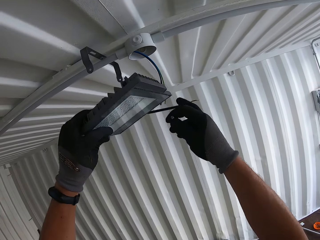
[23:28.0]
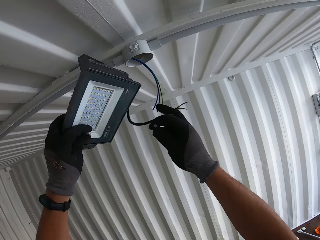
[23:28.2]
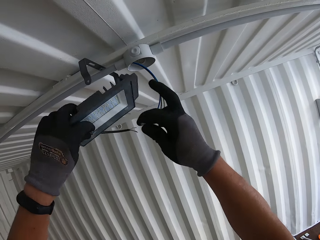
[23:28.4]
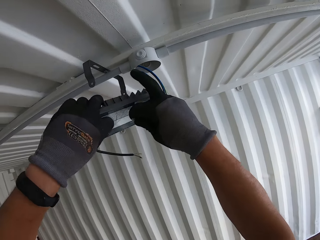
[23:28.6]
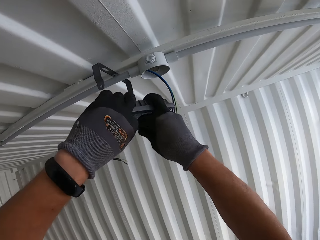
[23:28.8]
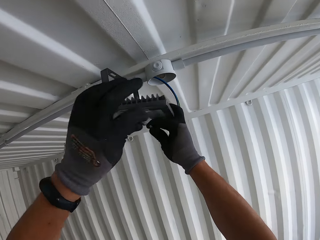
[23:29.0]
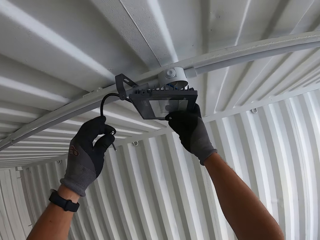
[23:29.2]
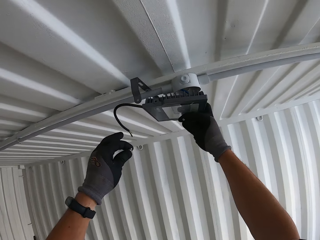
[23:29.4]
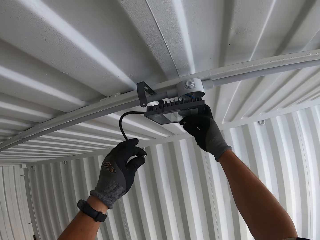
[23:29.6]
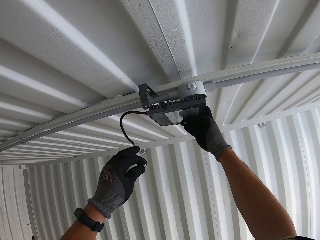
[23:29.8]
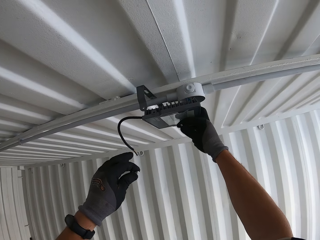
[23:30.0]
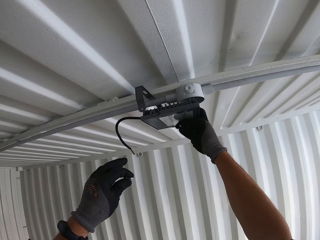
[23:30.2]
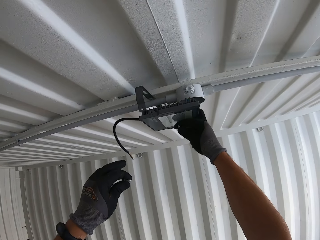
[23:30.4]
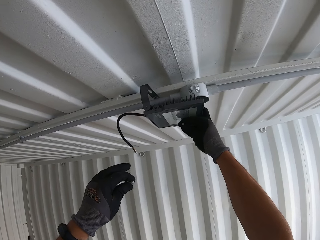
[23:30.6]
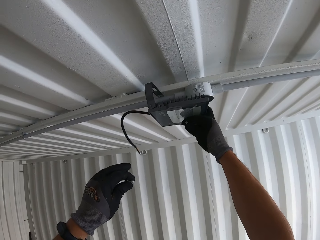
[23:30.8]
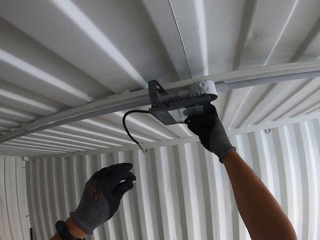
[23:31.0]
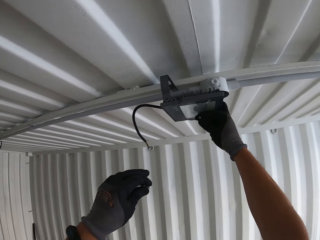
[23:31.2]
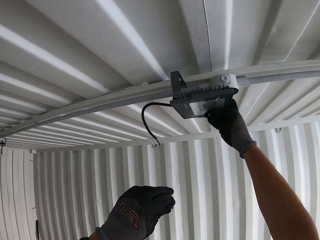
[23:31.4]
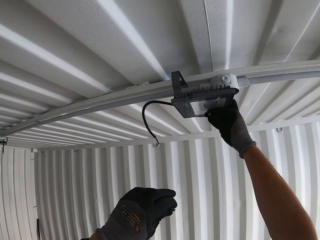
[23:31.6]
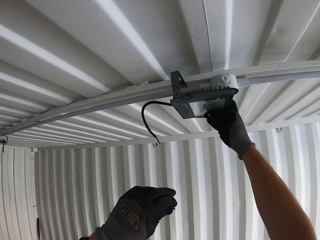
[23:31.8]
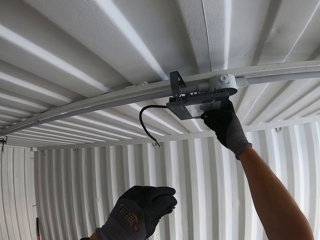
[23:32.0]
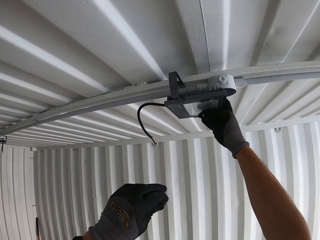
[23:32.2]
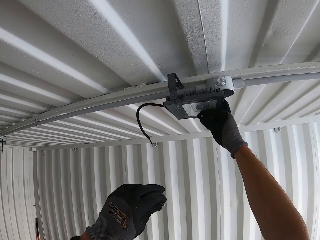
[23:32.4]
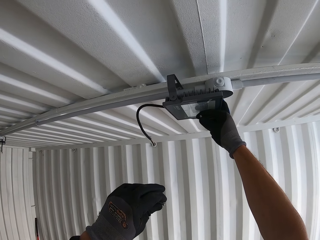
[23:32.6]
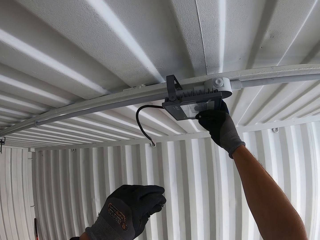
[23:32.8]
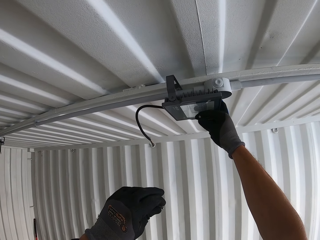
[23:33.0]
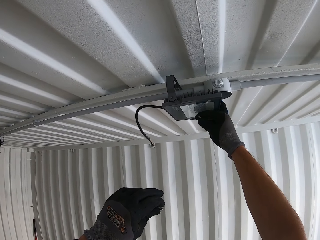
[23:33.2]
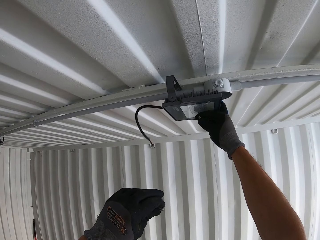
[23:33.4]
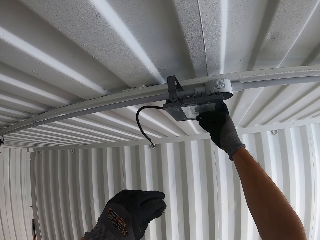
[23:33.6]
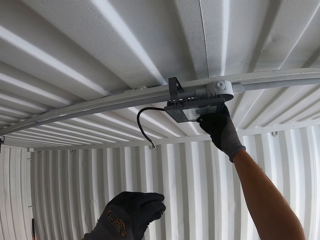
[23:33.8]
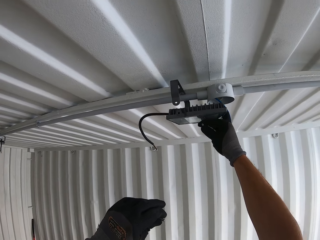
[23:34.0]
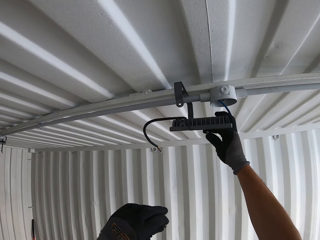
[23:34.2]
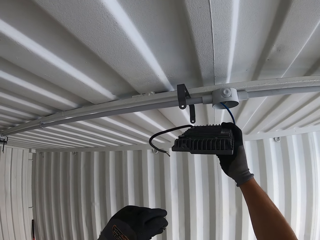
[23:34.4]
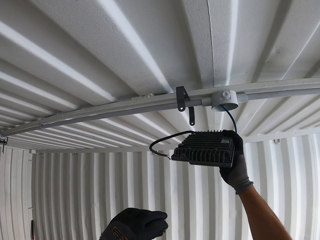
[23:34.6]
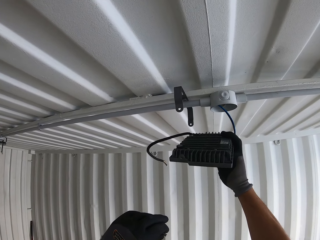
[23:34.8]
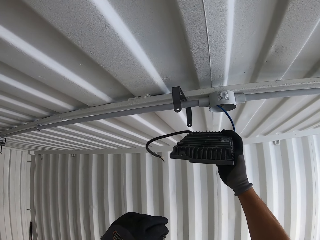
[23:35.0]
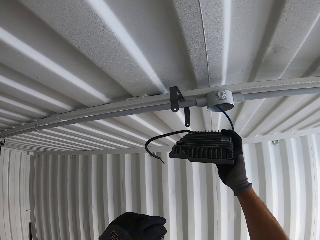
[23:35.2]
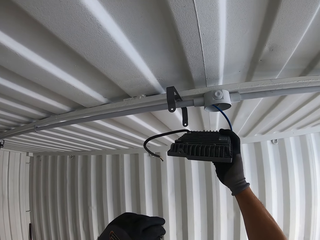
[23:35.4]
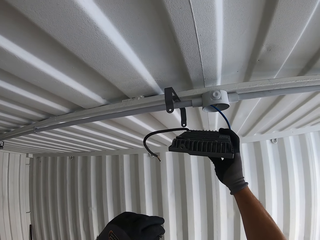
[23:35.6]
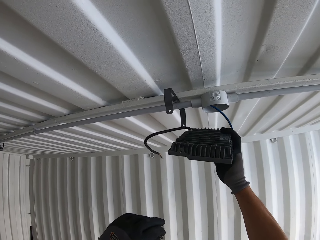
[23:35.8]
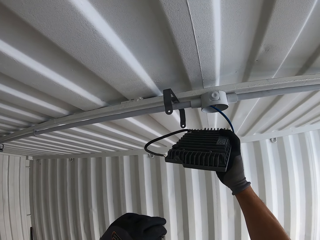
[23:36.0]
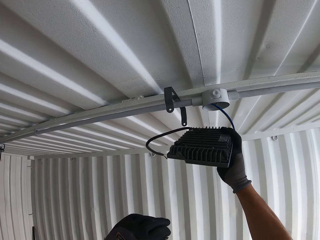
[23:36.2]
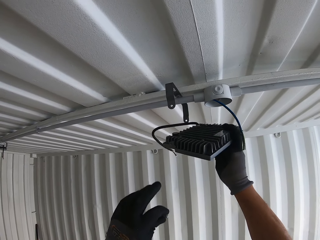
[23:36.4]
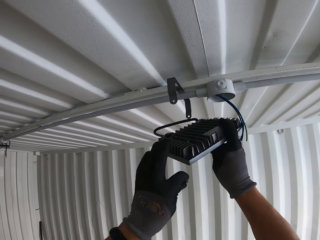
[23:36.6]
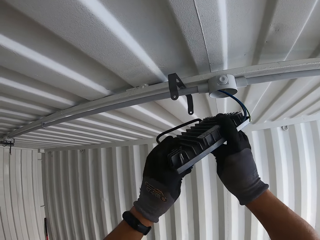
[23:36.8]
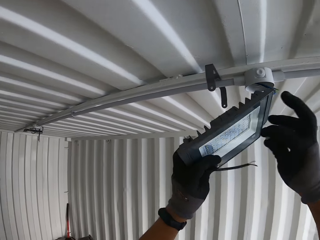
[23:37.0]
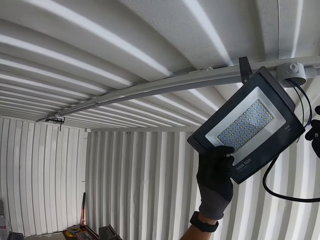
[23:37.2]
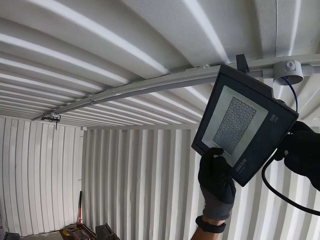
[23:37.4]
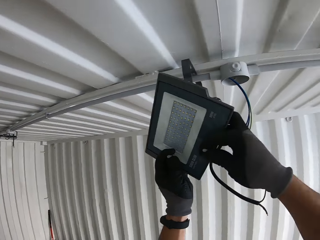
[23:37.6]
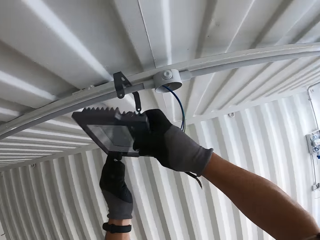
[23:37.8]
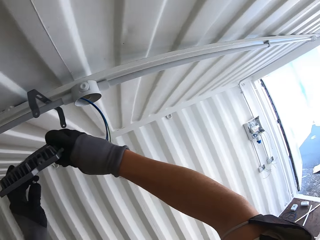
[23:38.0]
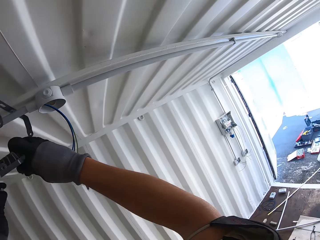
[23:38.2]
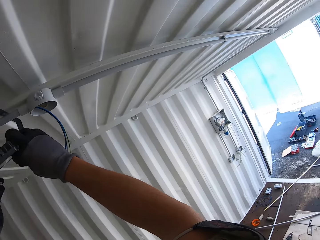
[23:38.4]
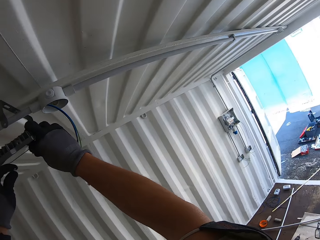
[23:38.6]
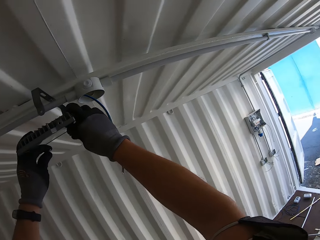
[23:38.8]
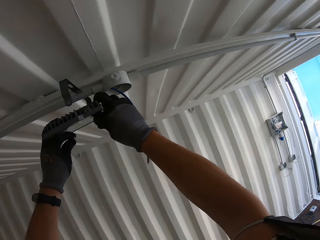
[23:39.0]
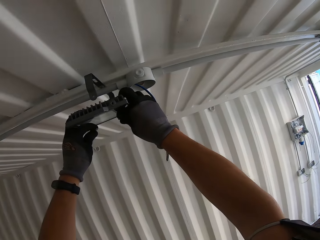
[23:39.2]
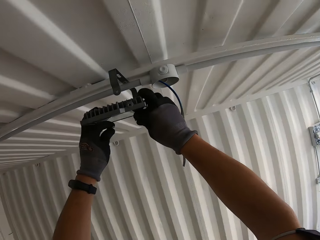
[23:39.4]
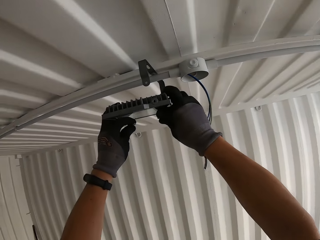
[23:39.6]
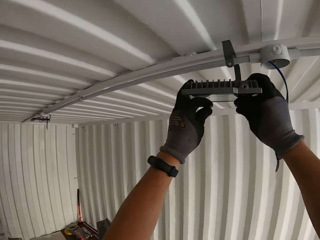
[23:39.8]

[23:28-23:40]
The camera wearer fixes an LED light or light bulb on the metal light holder. They check the light bulb.

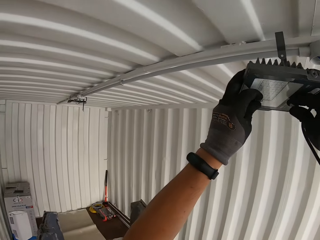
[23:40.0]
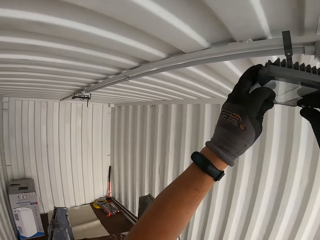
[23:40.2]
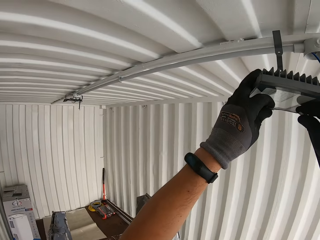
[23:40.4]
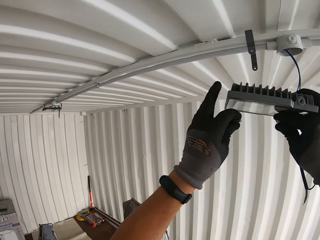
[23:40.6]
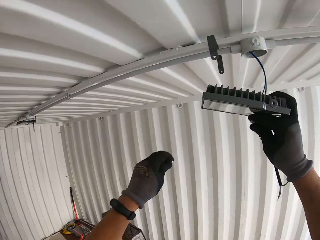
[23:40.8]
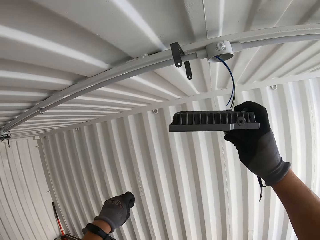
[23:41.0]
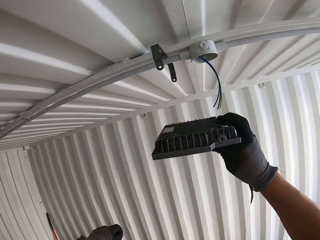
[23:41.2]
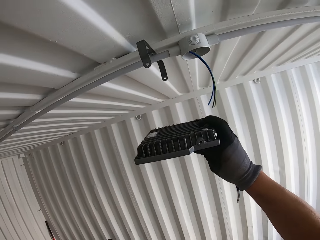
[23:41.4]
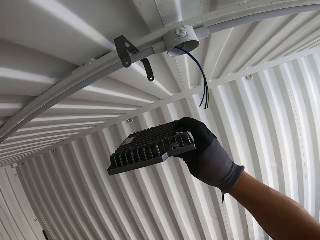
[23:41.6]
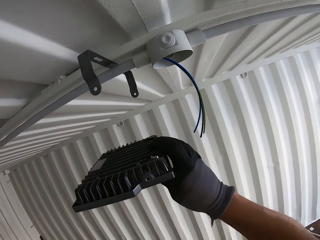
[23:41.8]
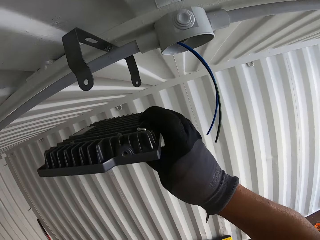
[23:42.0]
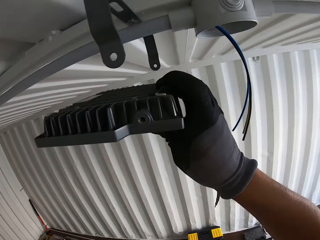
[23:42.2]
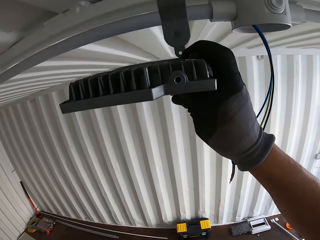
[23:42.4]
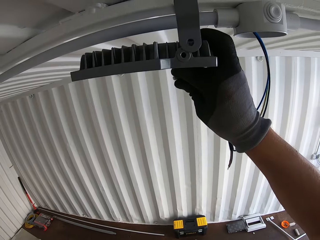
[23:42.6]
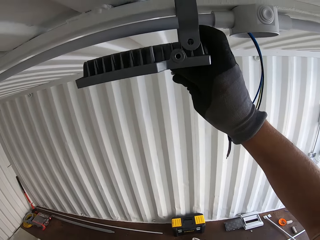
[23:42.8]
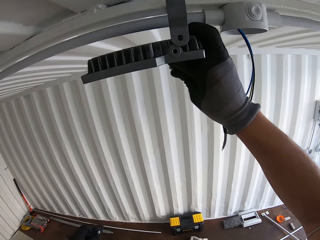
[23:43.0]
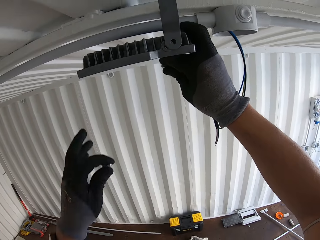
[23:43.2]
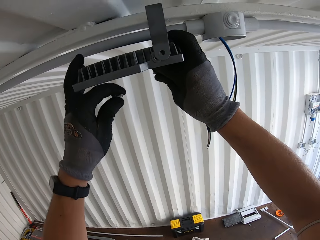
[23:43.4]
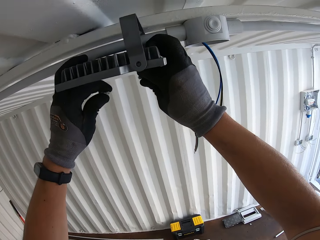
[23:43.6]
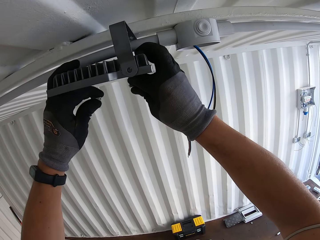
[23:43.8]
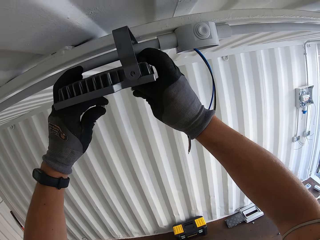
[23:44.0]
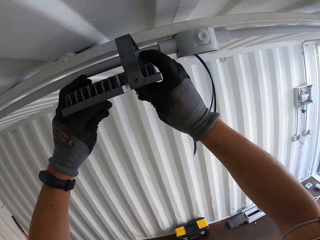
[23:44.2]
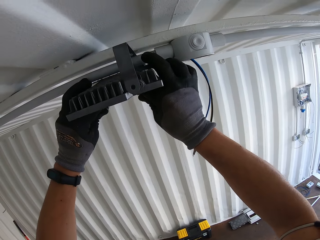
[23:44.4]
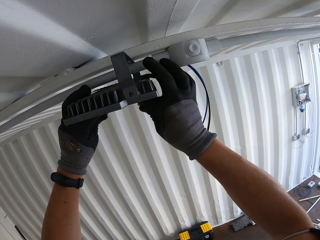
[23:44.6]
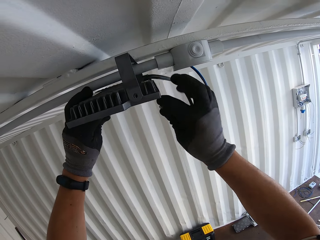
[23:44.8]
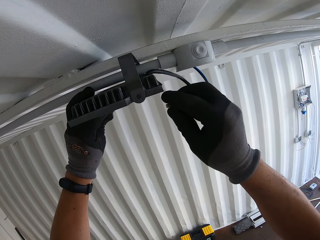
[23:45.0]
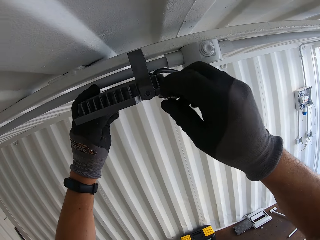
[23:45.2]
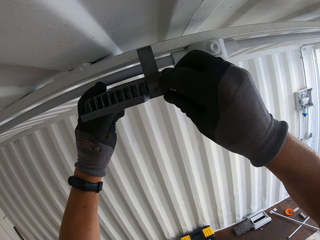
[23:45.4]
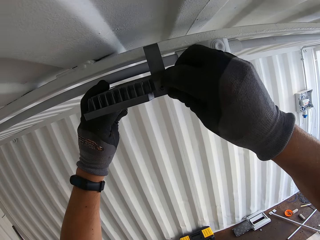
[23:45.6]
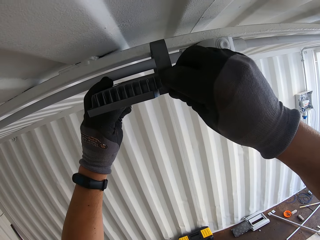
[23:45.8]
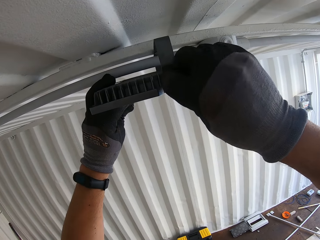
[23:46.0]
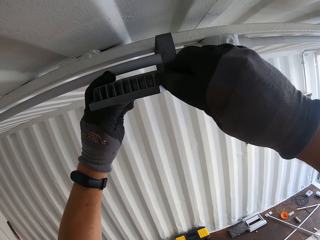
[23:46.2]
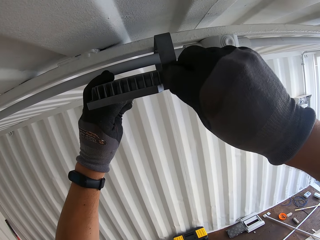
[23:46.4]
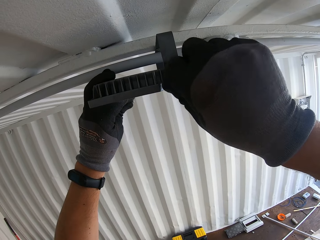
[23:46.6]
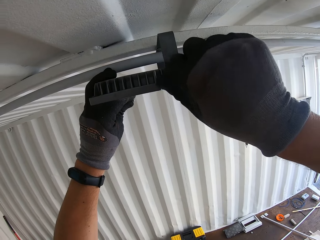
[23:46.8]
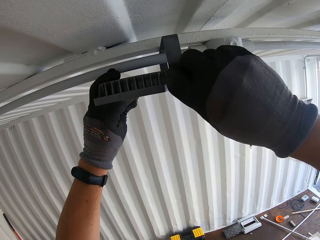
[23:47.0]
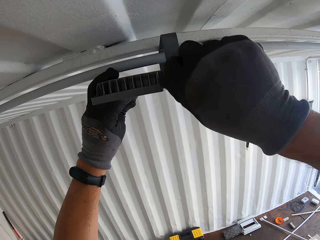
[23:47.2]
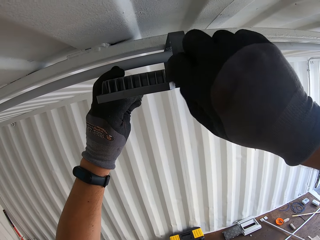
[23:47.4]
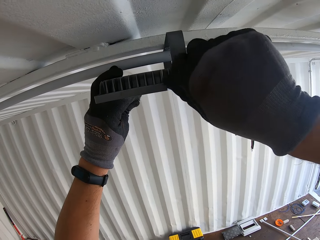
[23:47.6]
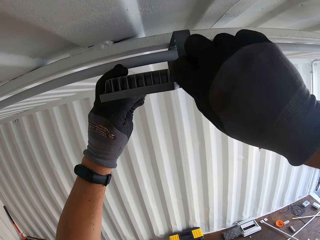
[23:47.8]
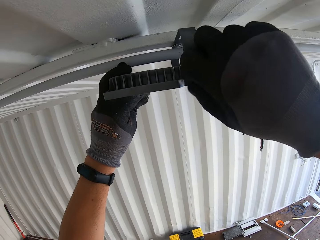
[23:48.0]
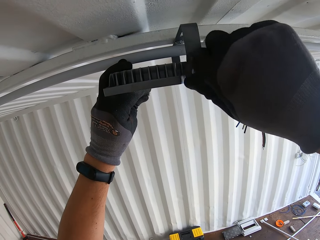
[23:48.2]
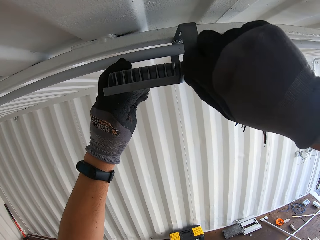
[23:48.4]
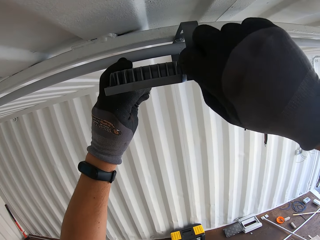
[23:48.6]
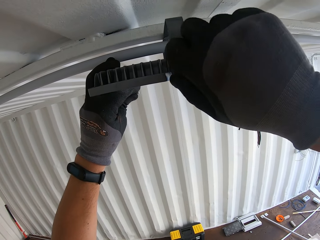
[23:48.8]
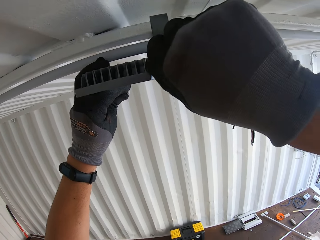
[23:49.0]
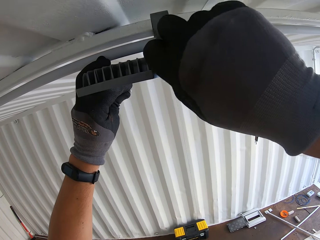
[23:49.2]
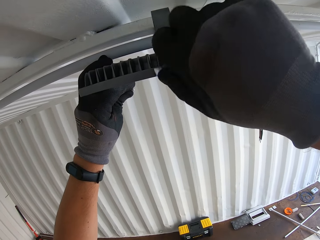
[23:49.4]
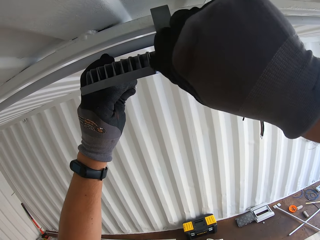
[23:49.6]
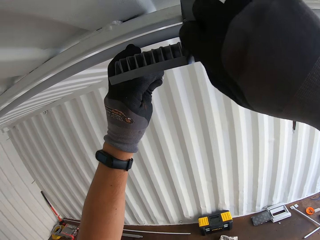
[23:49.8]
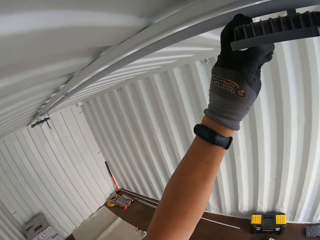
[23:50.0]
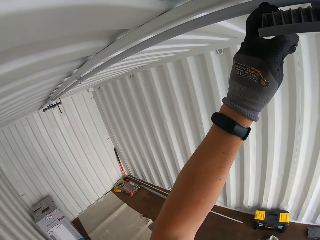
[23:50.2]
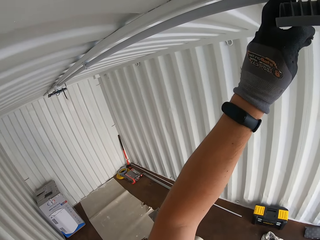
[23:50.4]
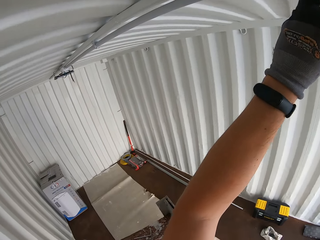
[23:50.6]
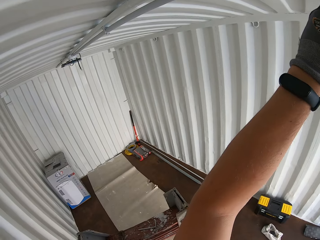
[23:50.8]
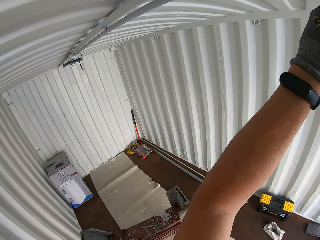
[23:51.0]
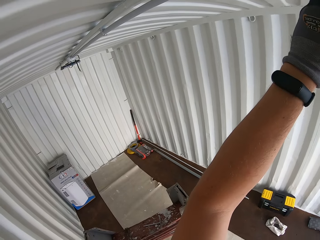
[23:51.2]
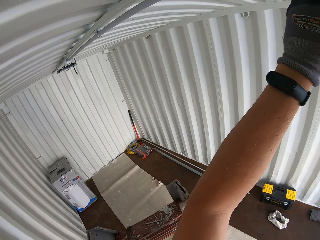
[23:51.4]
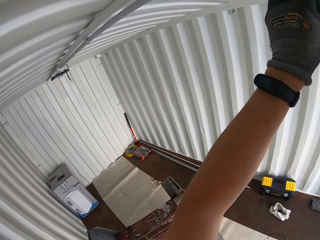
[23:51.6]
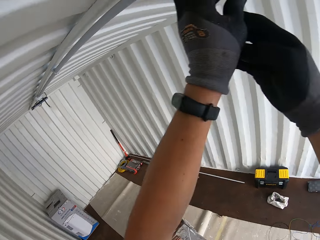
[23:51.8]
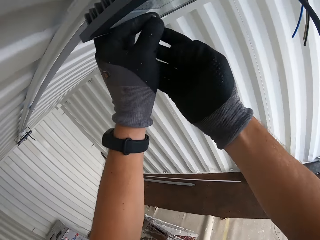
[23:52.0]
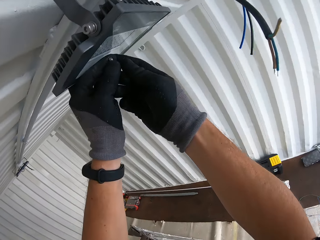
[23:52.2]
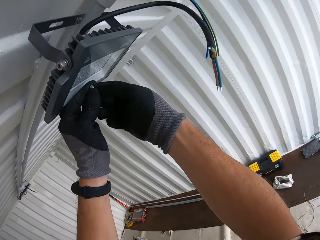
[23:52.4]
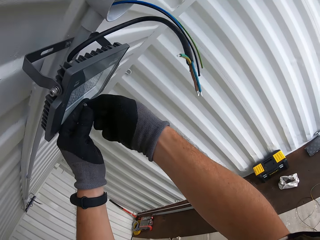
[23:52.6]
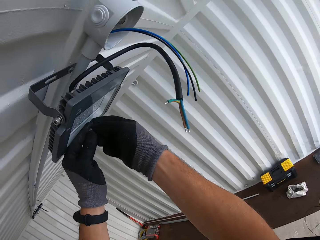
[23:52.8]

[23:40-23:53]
The camera wearer fits the light bulb on the light holder. They put a screw in the metal light holder. They tighten the screw. They look around the container.
